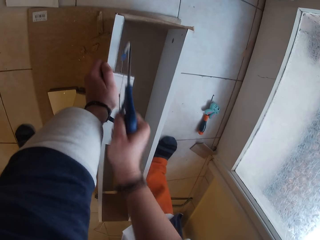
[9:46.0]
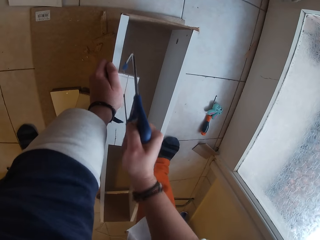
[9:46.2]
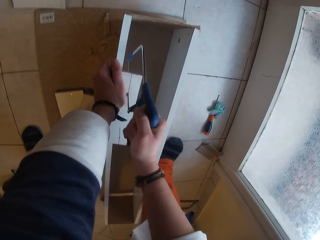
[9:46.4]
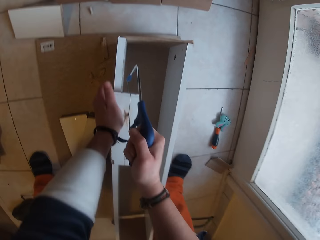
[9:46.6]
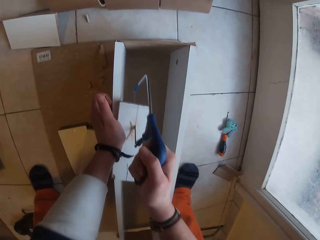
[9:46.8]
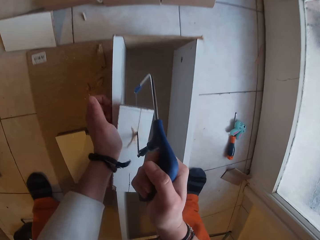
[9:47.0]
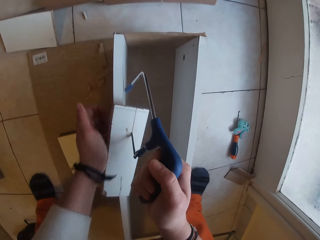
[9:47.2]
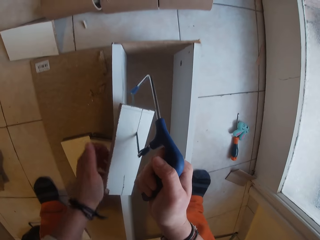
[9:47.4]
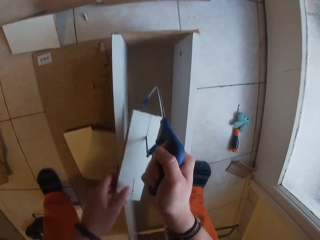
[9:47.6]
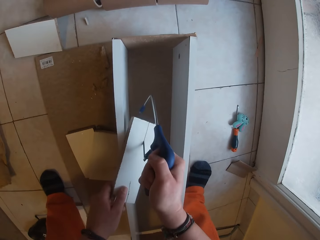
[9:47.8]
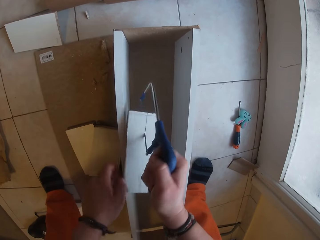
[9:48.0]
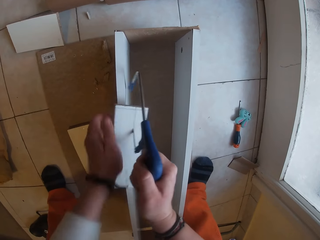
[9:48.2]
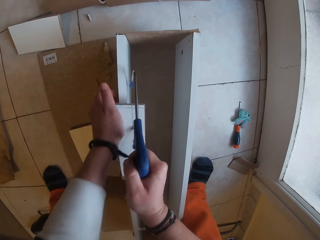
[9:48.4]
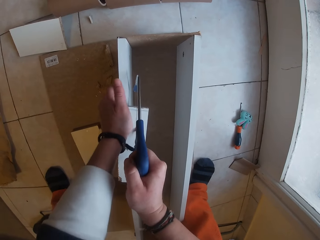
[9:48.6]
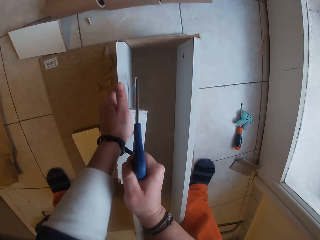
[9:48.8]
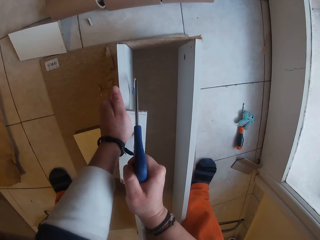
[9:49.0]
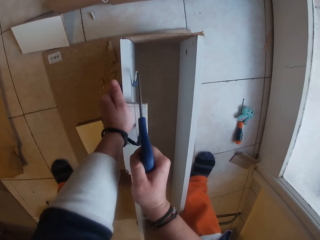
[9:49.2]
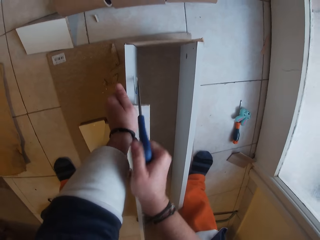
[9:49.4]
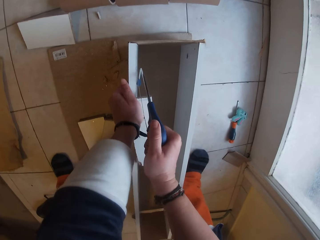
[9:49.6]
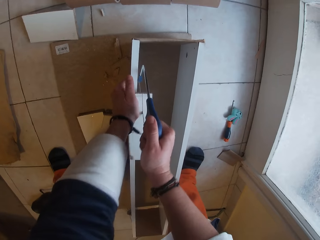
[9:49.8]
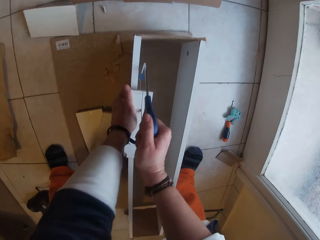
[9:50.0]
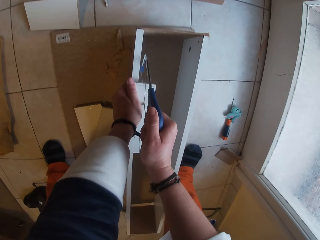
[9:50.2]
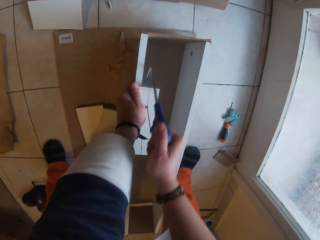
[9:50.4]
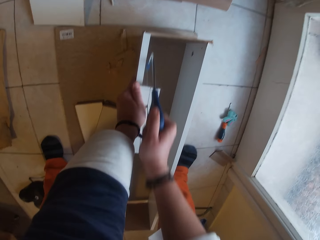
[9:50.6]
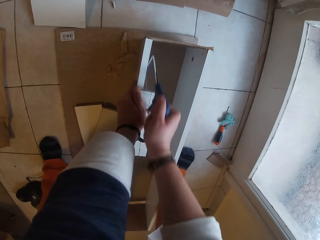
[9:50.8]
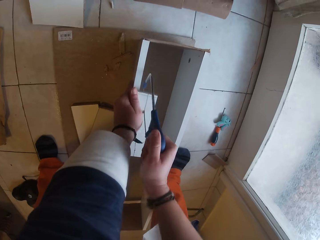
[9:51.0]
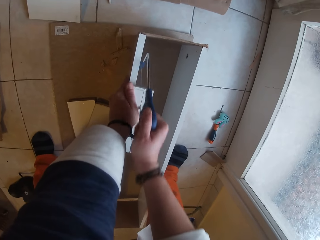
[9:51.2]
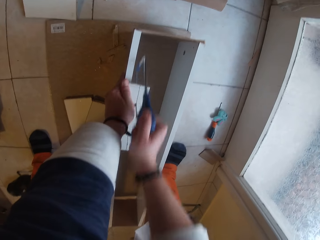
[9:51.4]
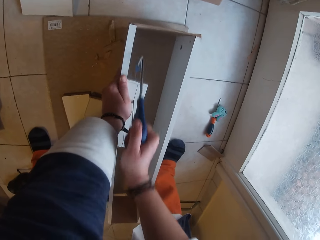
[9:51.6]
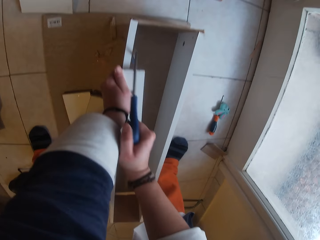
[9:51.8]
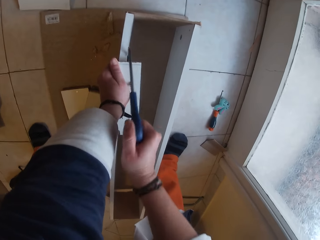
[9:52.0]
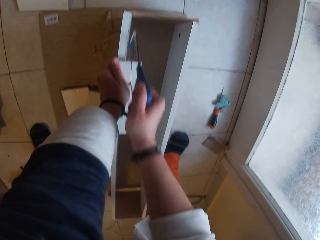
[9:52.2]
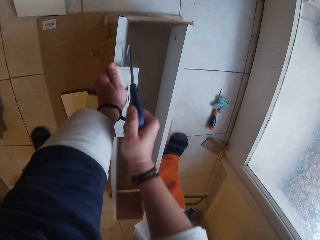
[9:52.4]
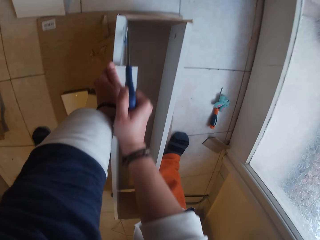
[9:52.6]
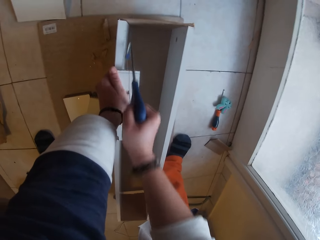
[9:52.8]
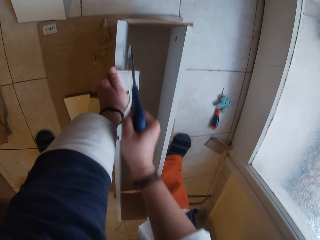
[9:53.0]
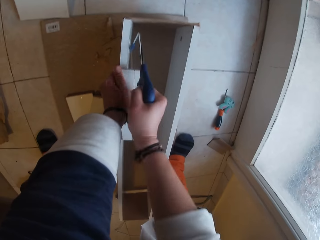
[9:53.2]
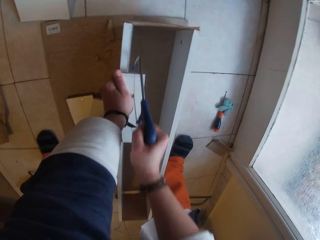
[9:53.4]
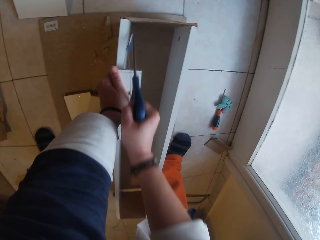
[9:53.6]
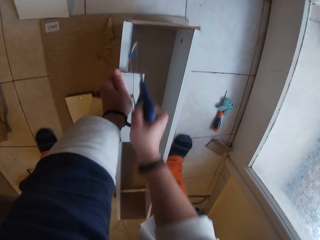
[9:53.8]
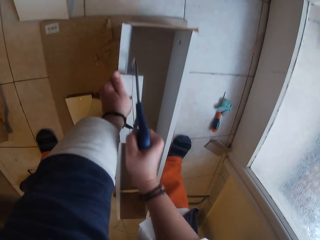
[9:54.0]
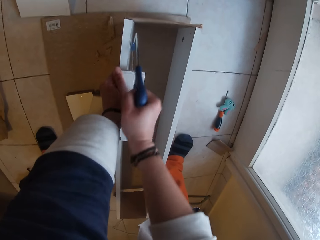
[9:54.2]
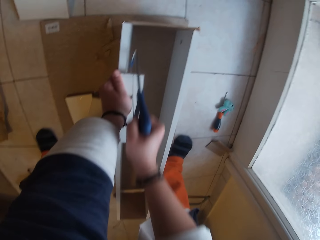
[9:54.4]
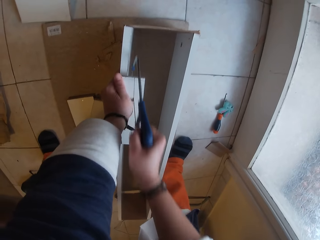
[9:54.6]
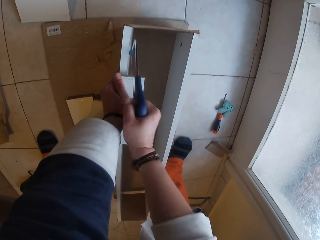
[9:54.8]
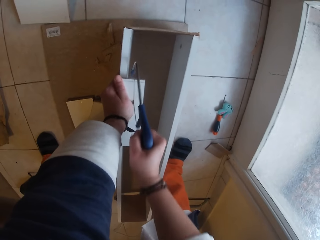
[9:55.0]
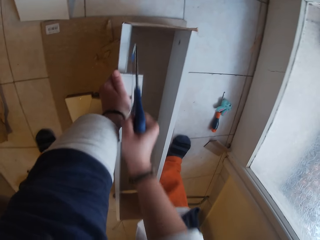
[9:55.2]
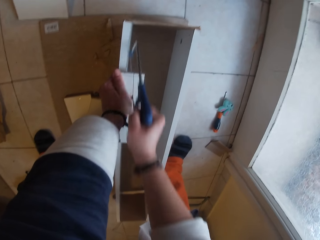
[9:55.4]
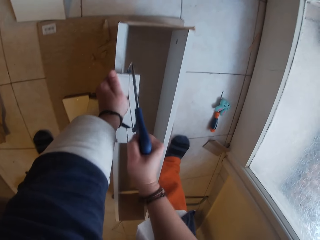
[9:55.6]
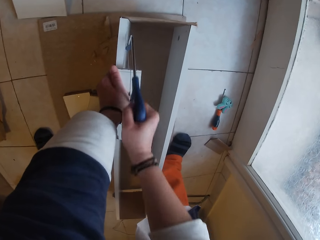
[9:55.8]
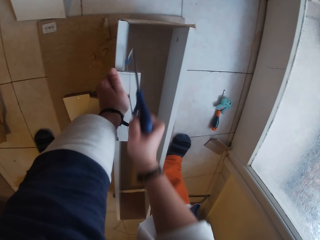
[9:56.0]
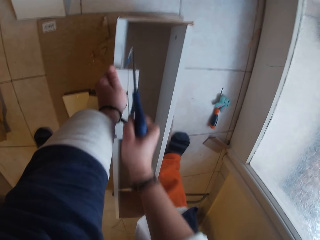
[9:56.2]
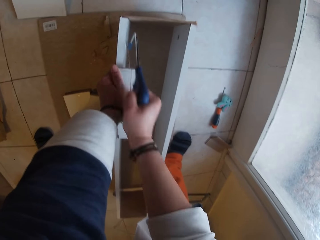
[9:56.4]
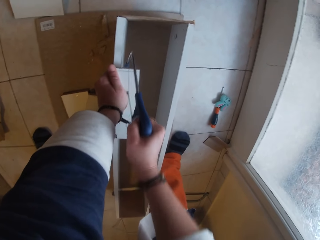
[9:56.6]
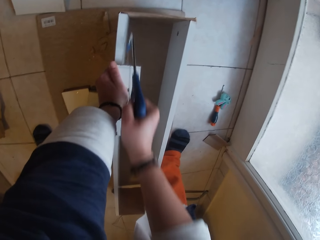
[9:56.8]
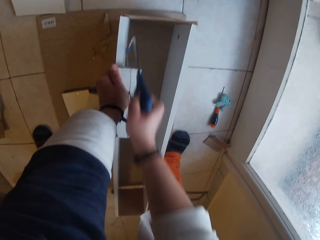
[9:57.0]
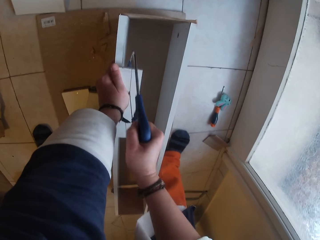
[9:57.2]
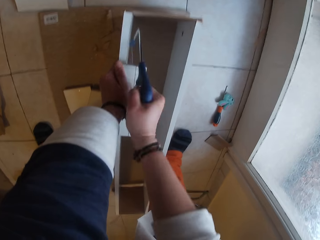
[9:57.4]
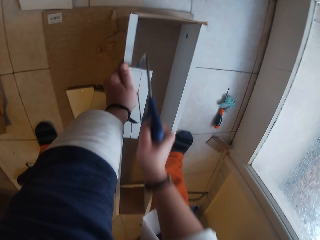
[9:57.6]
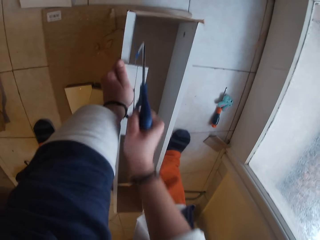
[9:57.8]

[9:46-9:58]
The camera wearer removes her left hand from the piece of wood on the wood box on the floor. She blows off saw particles on the piece of wood on the wood box on the floor. She bangs the piece of wood with the hacksaw in the piece of wood in her right hand on the wood box on the floor. She places her left hand on the piece of wood on the wood box on the floor. She tightens her left hand on the piece of wood on the wood box on the floor. She cuts the piece of wood in her left hand on the wood box on the floor with the hacksaw in her right hand.

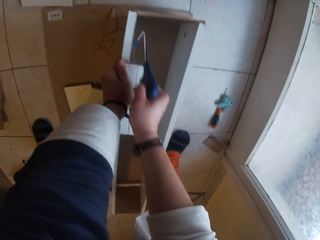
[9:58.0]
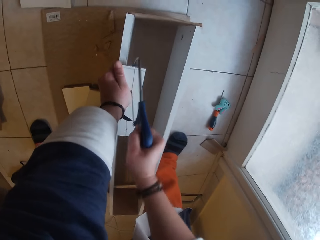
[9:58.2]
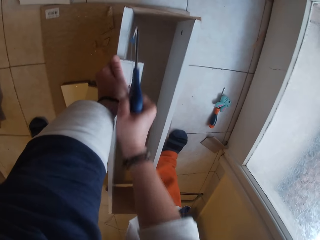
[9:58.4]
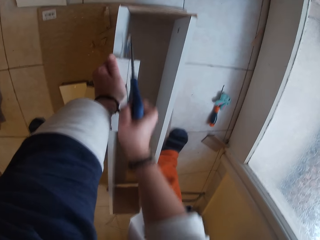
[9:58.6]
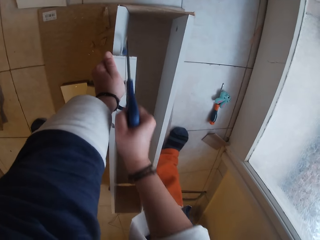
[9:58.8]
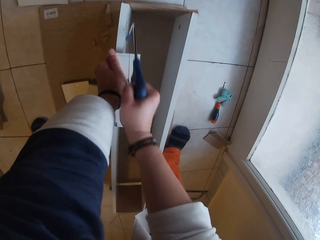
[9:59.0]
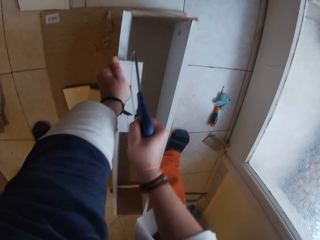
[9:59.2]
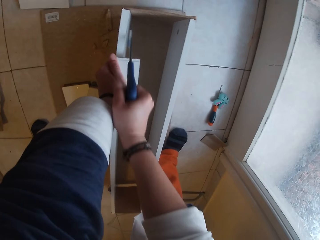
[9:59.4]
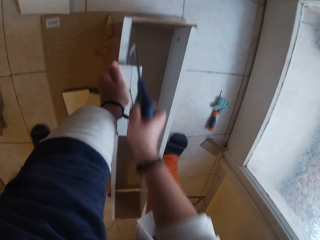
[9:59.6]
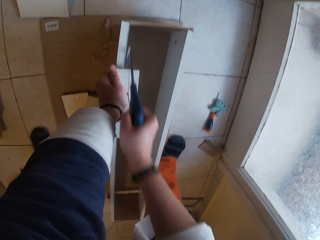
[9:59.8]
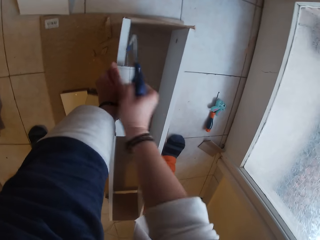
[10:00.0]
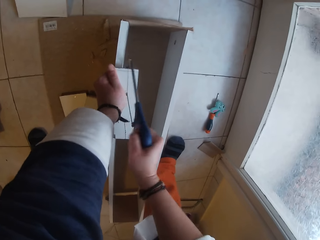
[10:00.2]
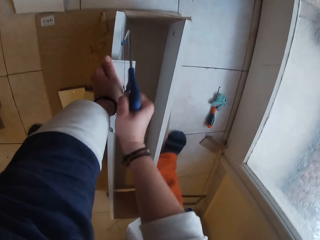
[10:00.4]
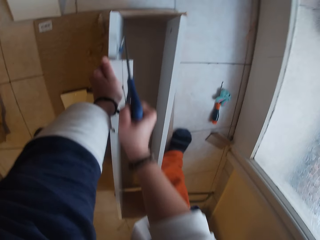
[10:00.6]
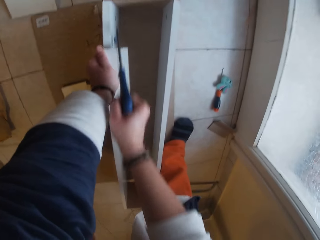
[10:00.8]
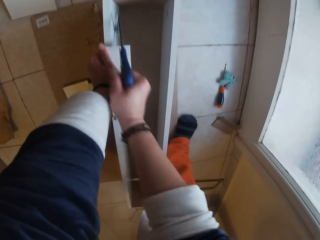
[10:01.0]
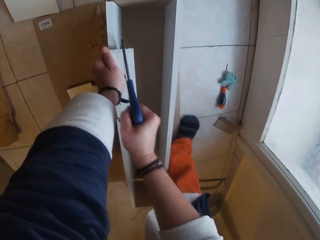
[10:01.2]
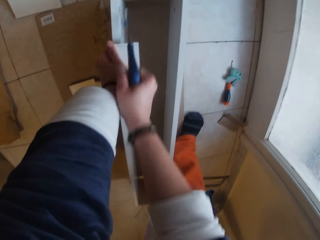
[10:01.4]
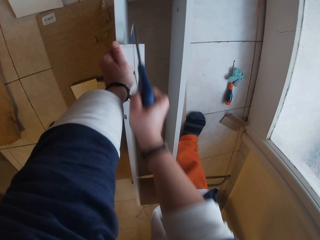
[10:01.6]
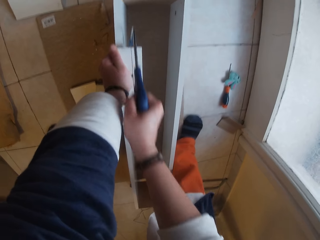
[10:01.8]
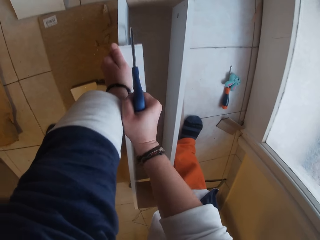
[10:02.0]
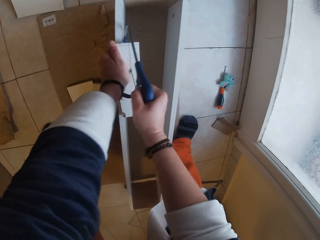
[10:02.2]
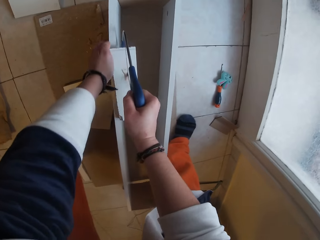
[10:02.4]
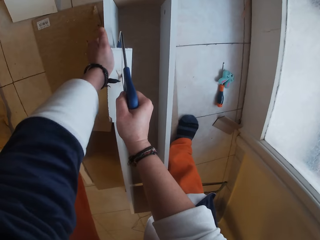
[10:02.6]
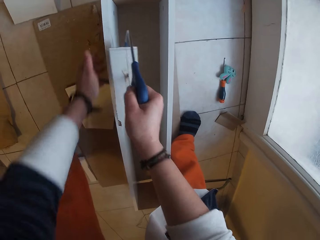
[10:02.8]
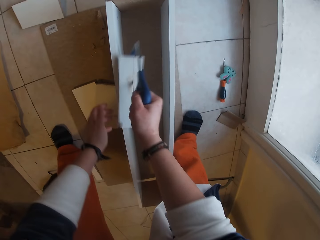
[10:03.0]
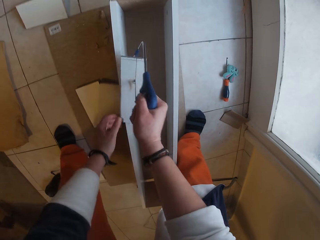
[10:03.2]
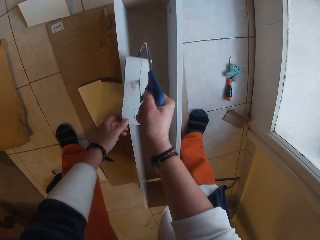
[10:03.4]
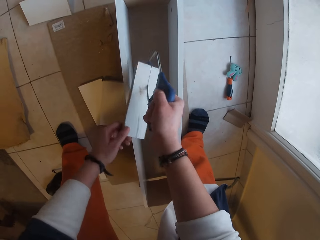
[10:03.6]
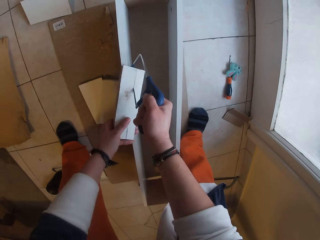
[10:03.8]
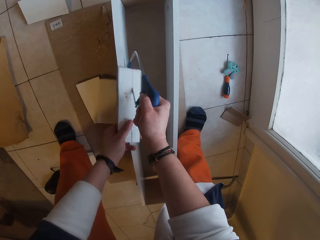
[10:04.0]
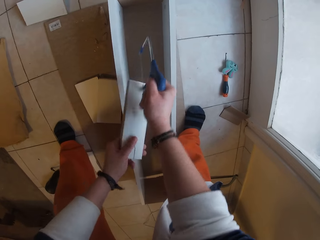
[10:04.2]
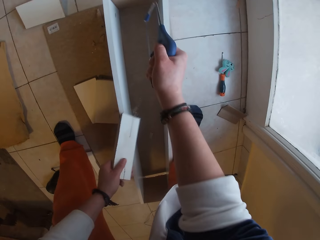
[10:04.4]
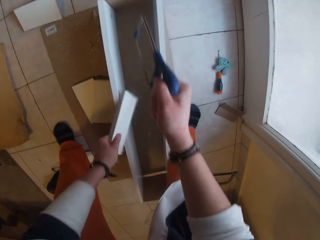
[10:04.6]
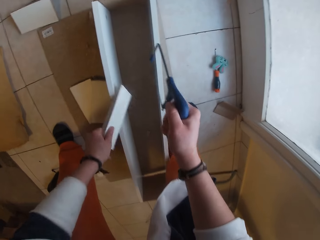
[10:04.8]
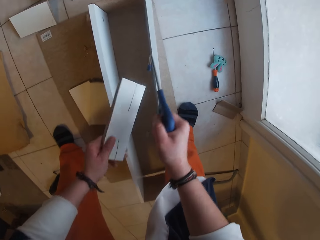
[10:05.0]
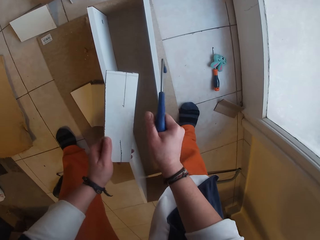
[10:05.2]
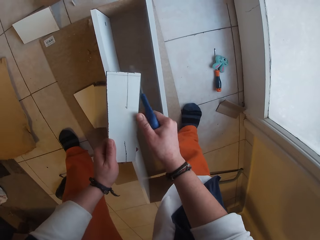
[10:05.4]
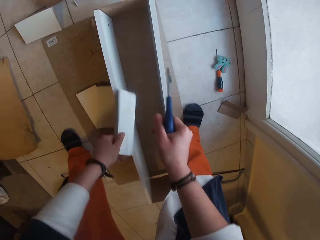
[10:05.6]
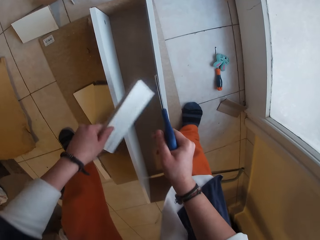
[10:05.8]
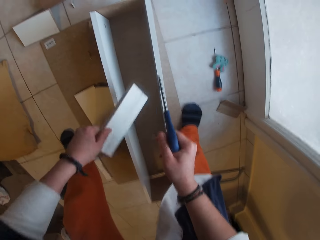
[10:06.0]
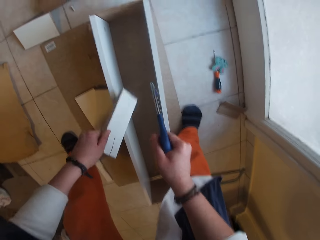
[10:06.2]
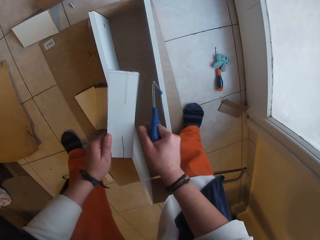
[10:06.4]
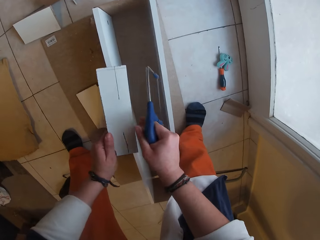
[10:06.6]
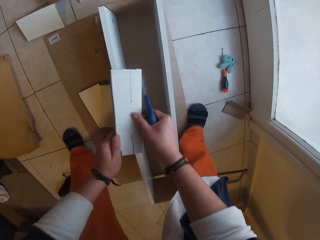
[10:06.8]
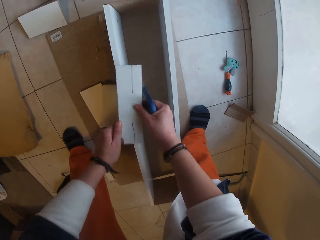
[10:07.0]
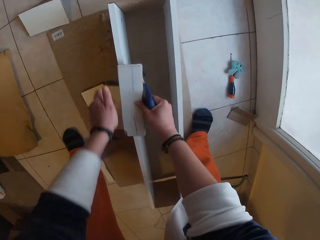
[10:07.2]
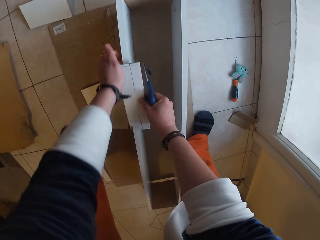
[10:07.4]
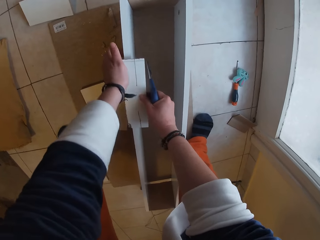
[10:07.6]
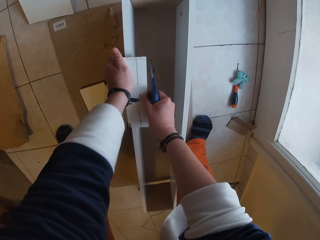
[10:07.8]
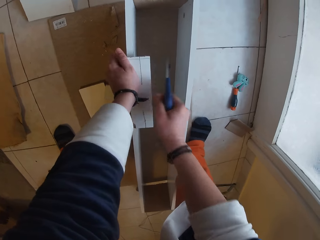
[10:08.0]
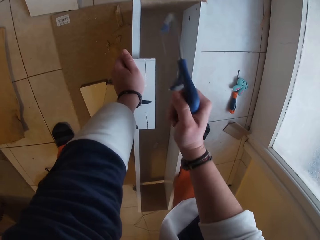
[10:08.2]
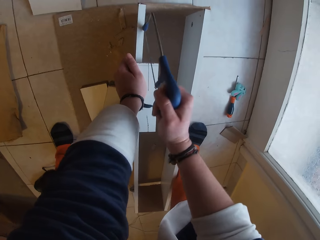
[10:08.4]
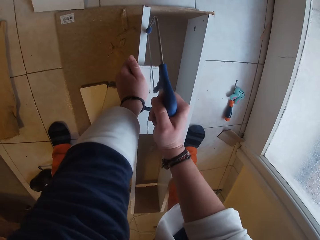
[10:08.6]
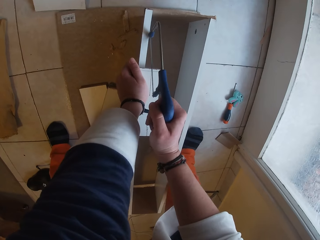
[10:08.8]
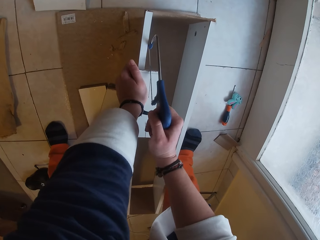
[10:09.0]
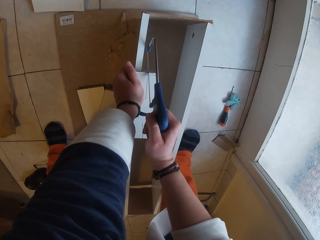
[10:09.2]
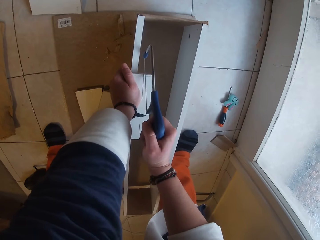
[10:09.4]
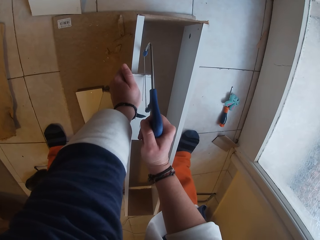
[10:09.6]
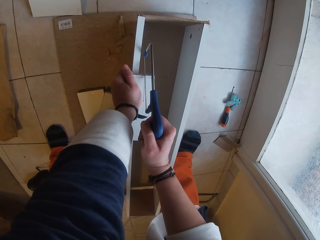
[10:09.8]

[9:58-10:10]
The camera wearer removes her left hand from the piece of wood on the wood box on the floor. She bangs the piece of wood with the hacksaw in the piece of wood in her right hand on the wood box on the floor. She places her left hand on the piece of wood on the wood box on the floor. She pulls the hacksaw in her right hand from the piece of wood on the wood box on the floor. She bangs the piece of wood in her left hand on the wood box on the floor with her left hand. She holds the wood. She places her right thumb on the piece of wood in her left hand. She removes her left hand from the piece of wood in her right hand. She places the piece of wood in her right hand on the wood box on the floor. She places her left hand on the piece of wood on the wood box on the floor.
